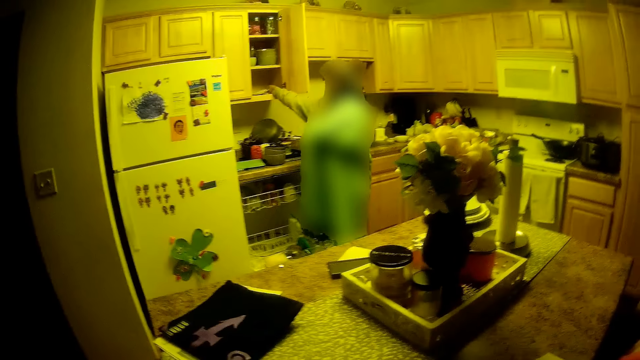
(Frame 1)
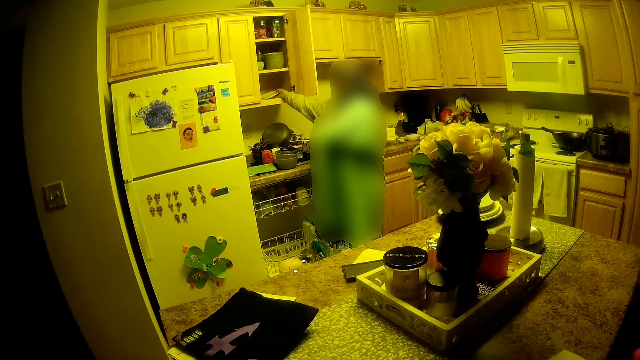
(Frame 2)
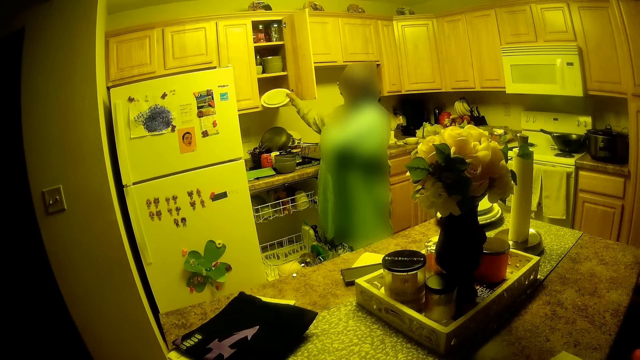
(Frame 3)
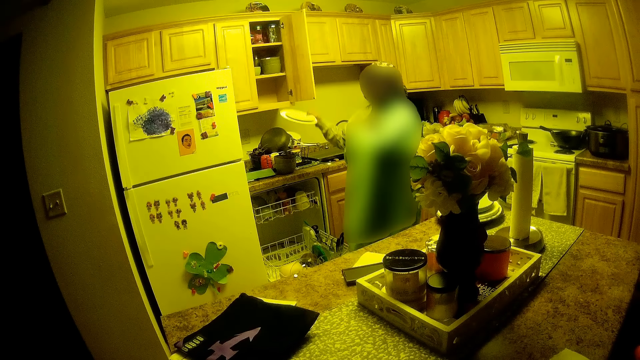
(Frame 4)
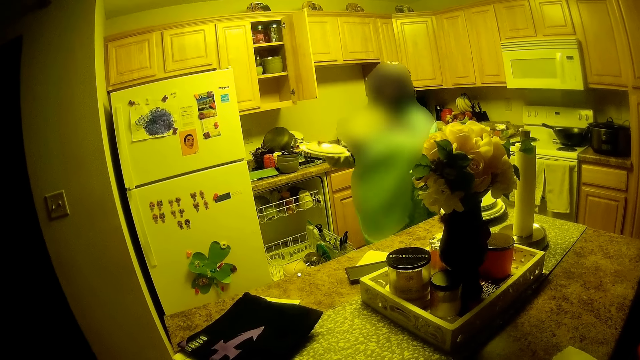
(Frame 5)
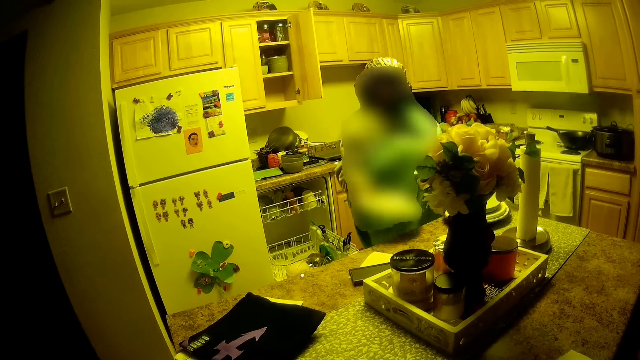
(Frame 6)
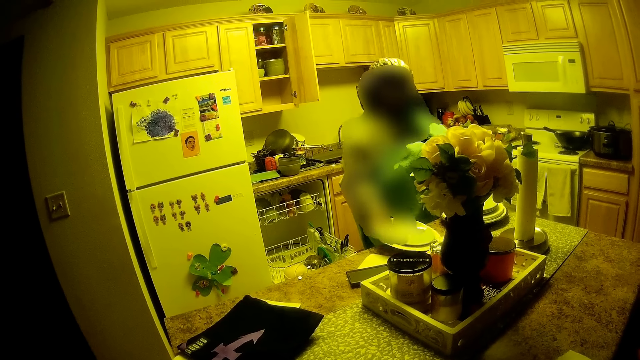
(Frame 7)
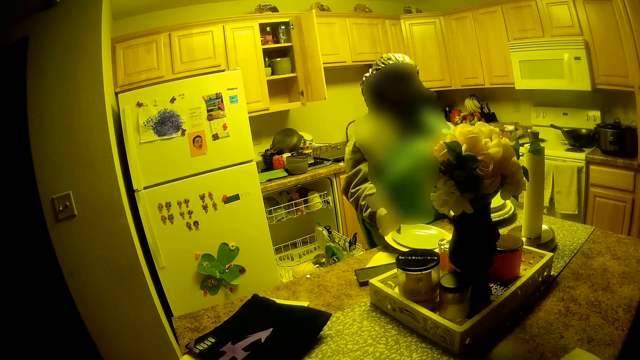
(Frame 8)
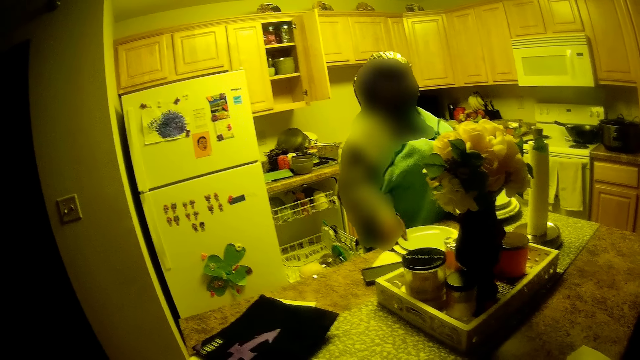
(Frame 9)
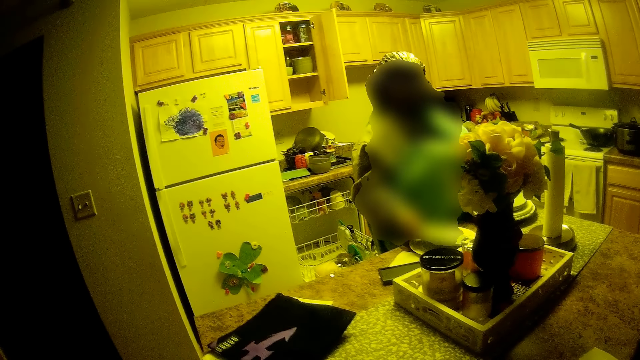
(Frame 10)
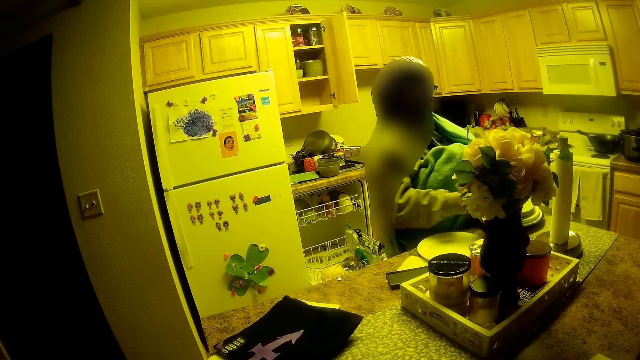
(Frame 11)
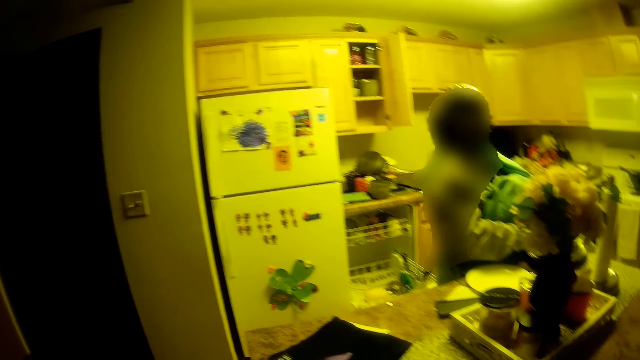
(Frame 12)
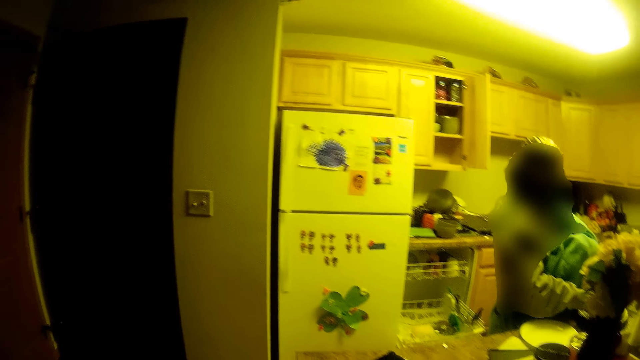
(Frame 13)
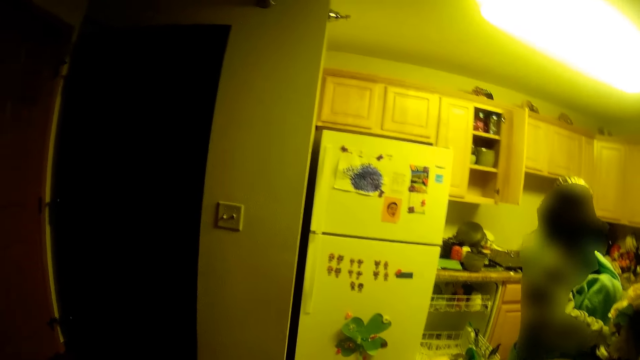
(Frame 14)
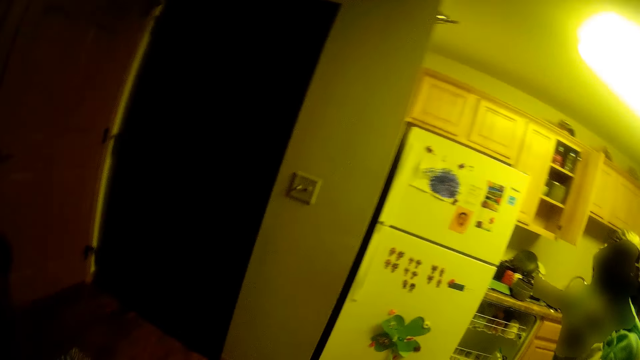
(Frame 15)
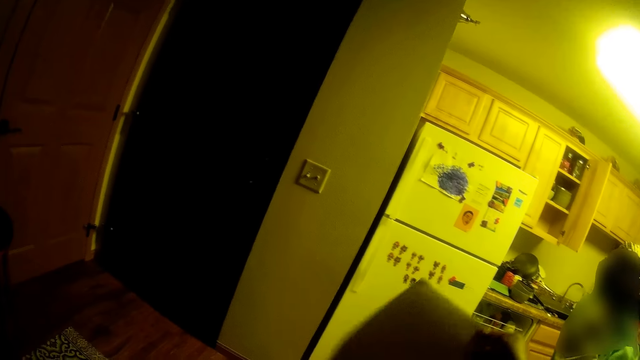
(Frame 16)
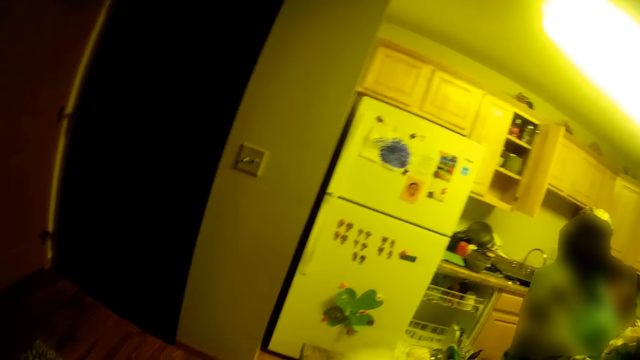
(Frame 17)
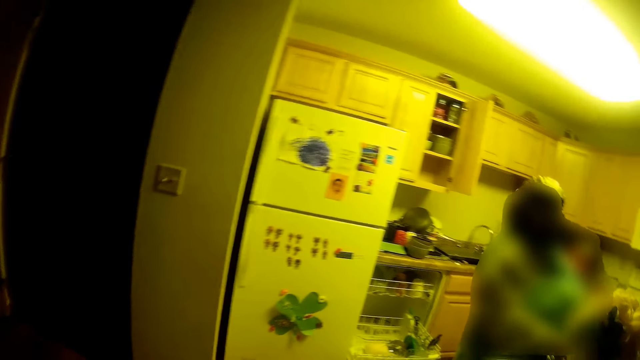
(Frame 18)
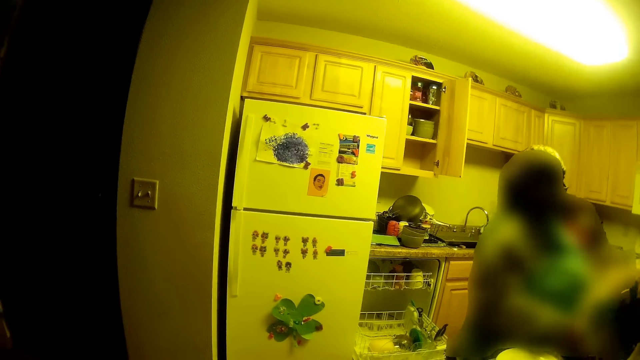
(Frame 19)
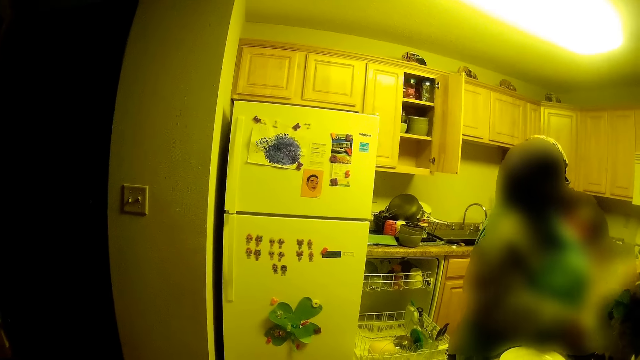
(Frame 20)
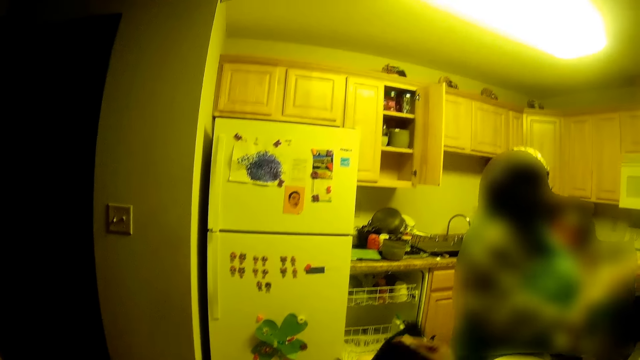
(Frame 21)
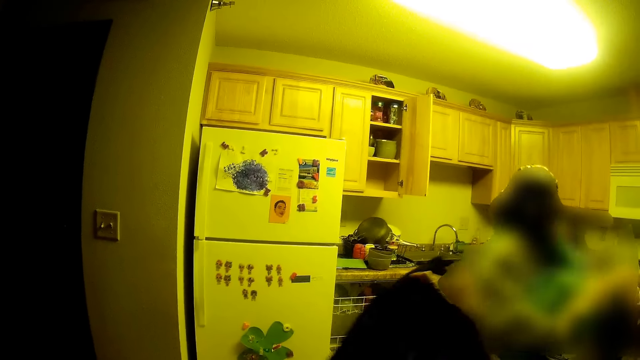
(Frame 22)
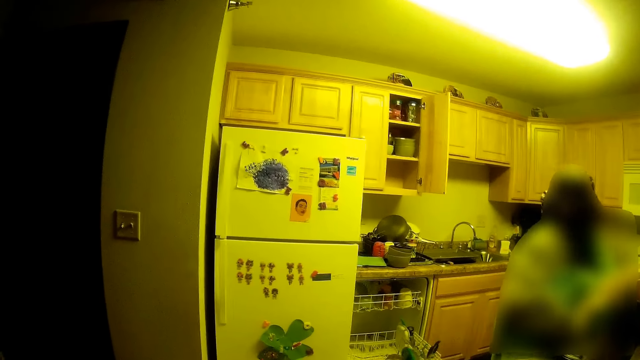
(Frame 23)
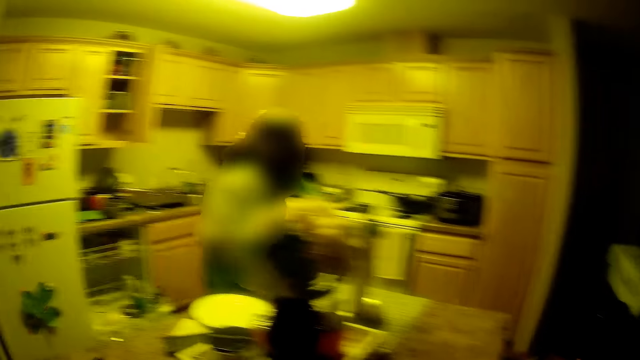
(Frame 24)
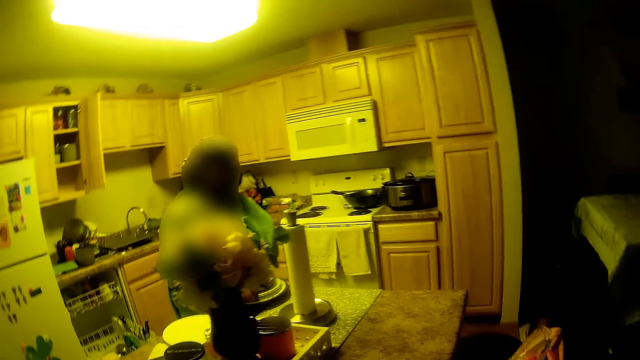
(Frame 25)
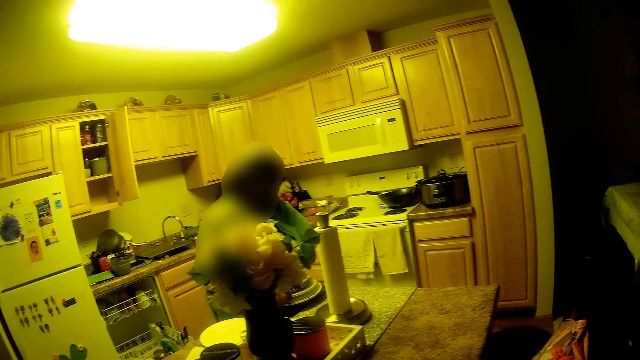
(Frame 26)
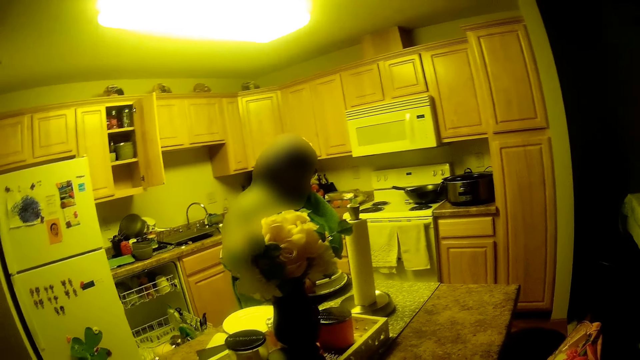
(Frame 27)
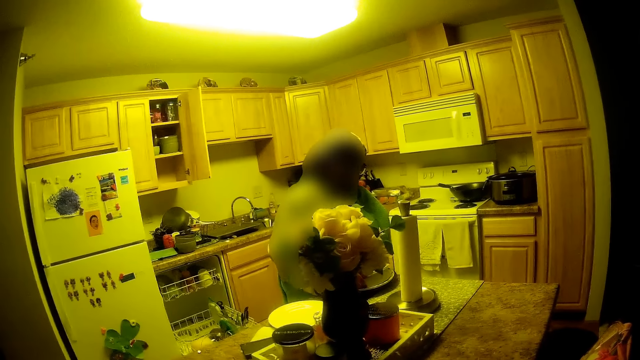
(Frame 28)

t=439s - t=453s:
A woman removes some plates from the cabinet with her right hand. The camera wearer looks at the woman. The woman places the plates on the table with her right hand. The camera wearer converses with the woman. The woman lifts up the plate with her right hand and puts the plate on some plates with her right hand. The camera wearer looks around. She moves a paper with her right hand. She talks. She looks at the woman. She moves a cloth with her right hand. She looks around. The woman holds something. The woman lifts up some plates with both hands.

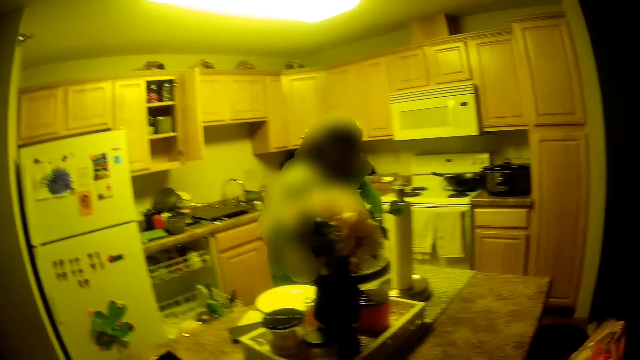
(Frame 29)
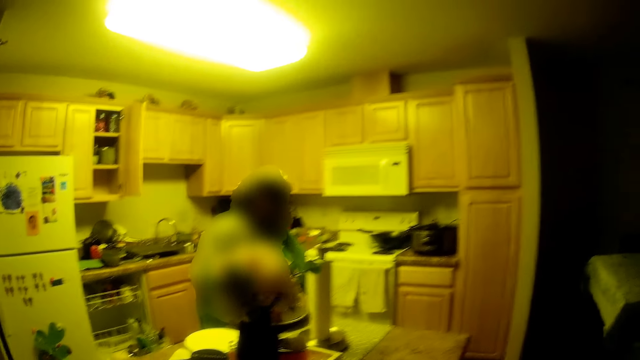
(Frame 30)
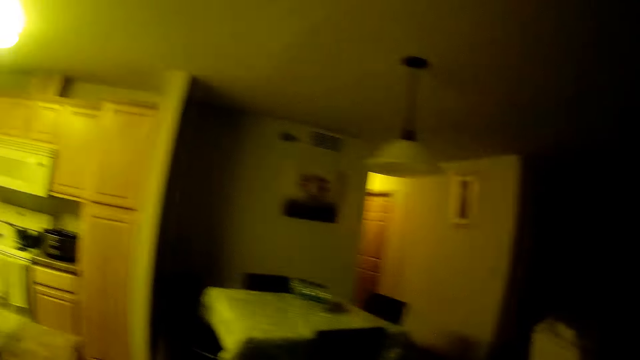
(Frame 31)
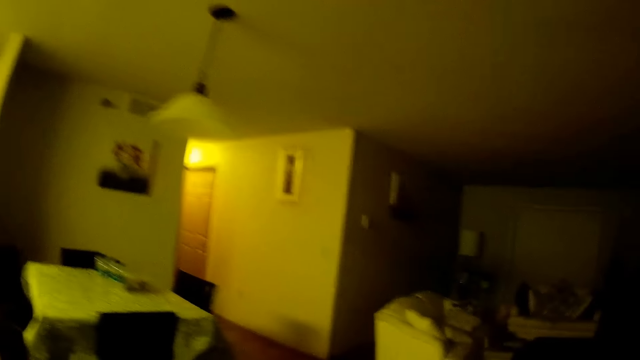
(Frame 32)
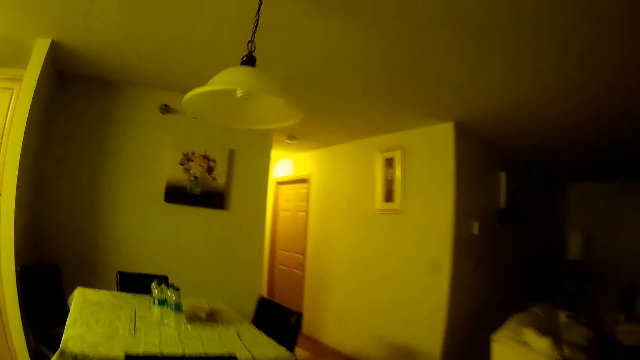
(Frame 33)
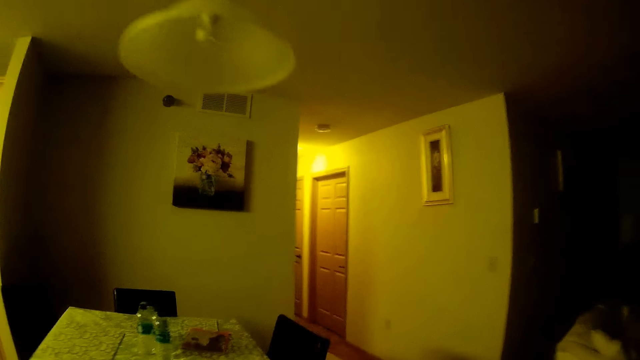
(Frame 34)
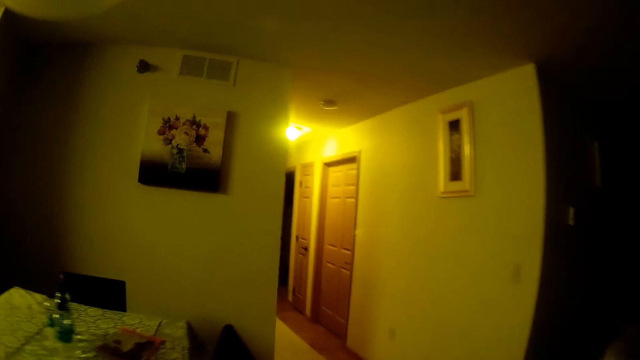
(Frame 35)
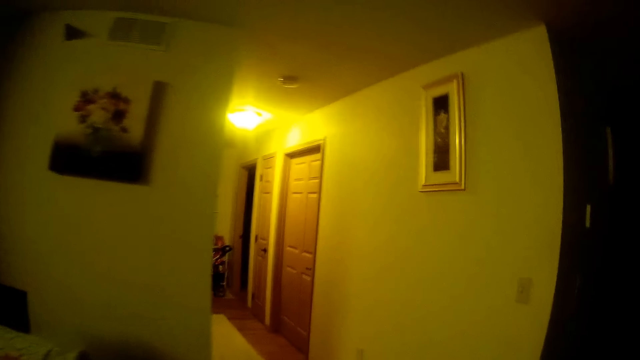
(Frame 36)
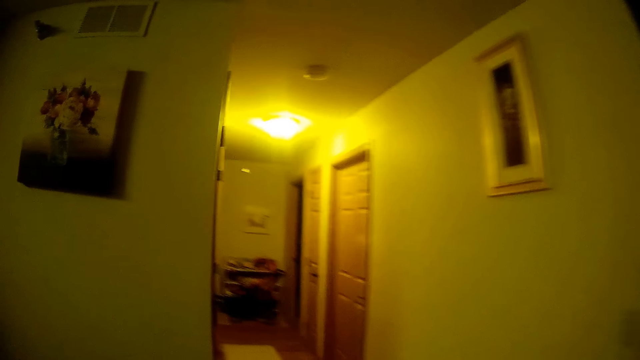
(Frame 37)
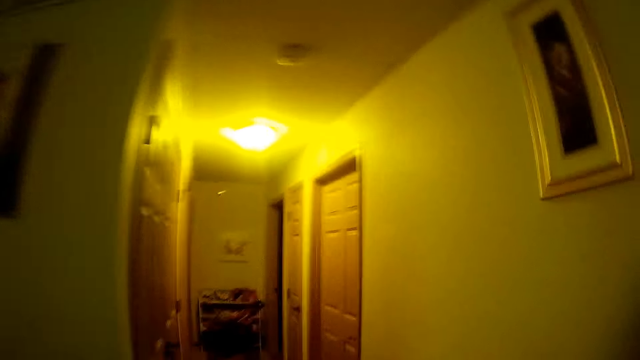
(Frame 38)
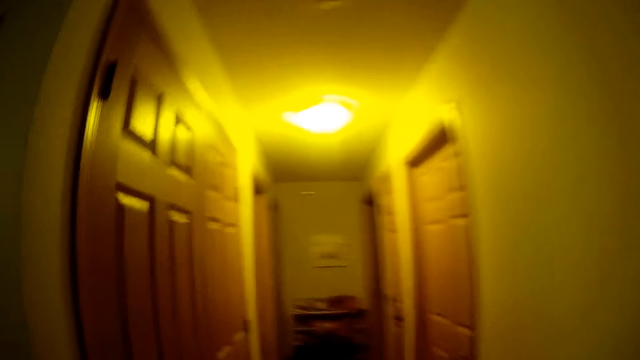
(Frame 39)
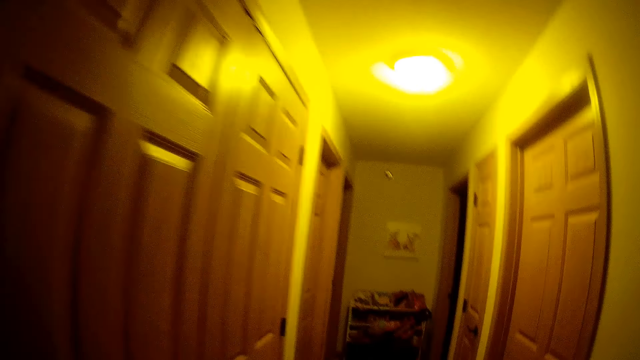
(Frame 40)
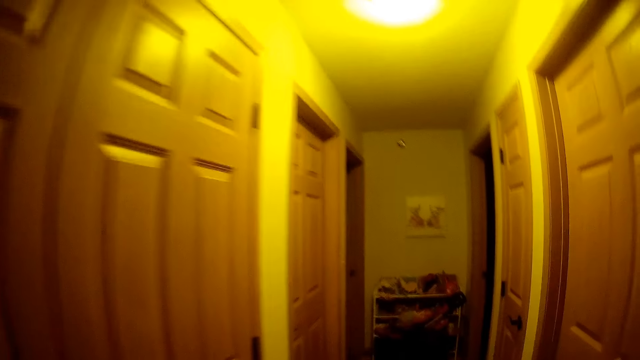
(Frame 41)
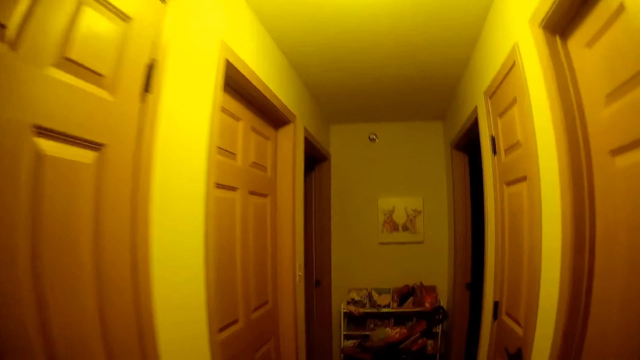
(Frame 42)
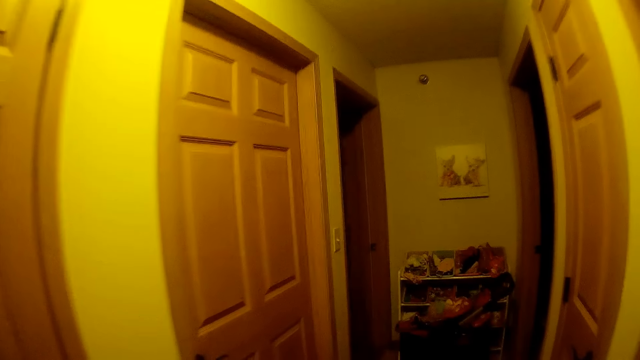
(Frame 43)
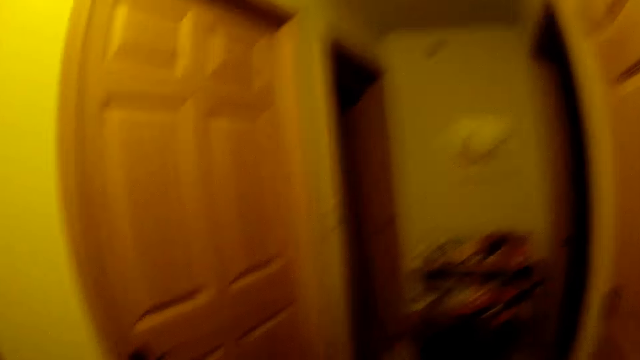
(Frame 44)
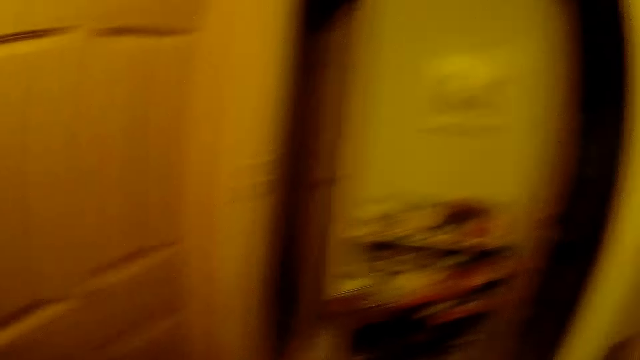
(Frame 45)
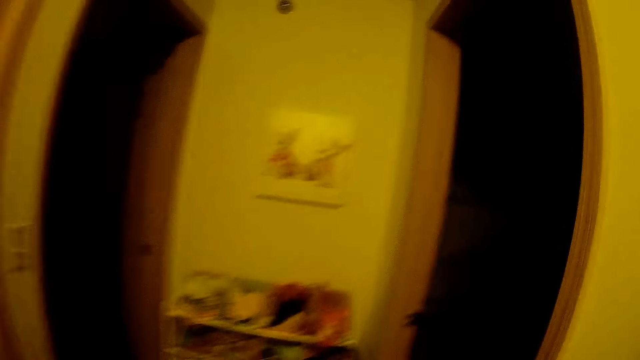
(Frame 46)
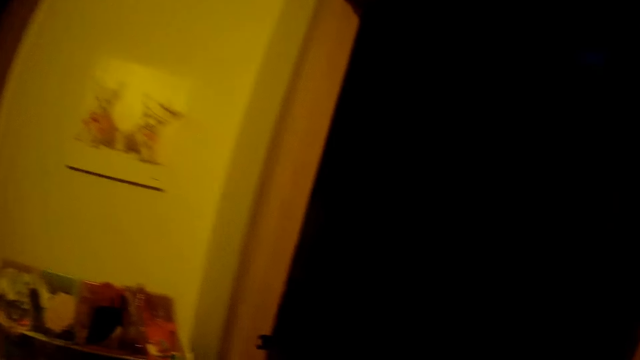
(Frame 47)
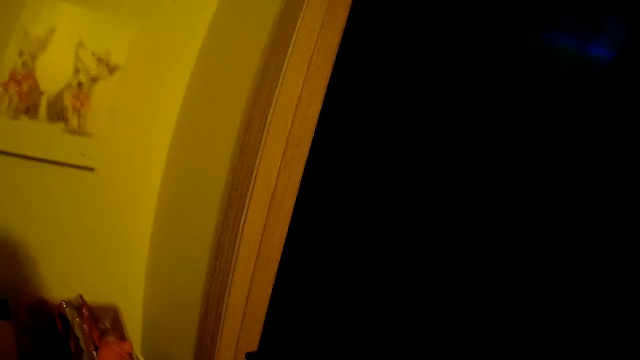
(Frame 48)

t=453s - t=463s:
The camera wearer looks around and talks. They move from the kitchen into a bedroom. They walk around. They walk around again and talk.
